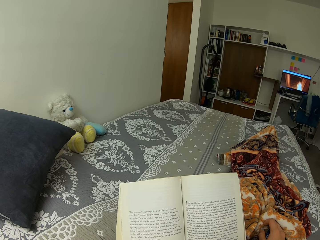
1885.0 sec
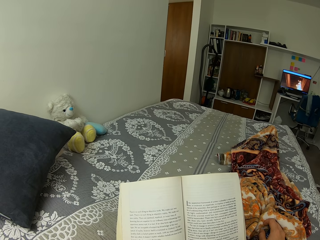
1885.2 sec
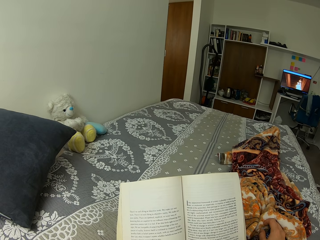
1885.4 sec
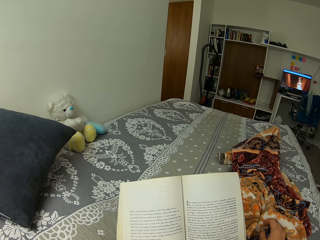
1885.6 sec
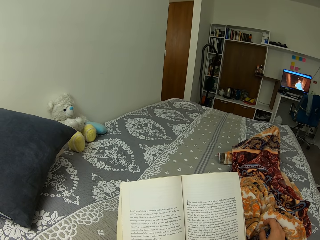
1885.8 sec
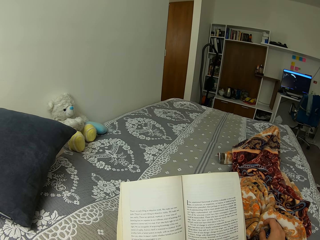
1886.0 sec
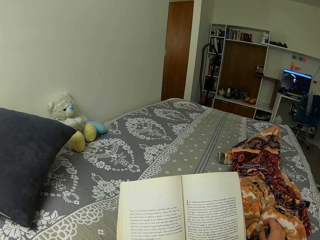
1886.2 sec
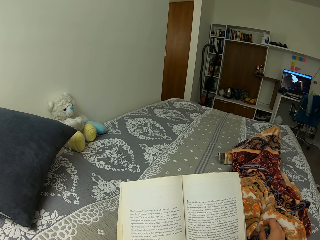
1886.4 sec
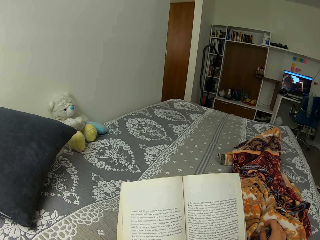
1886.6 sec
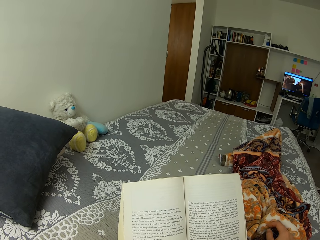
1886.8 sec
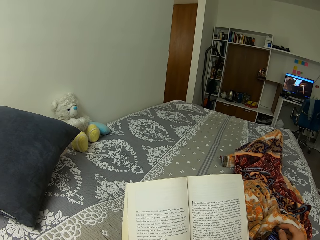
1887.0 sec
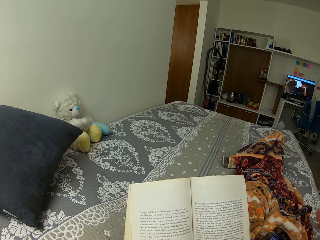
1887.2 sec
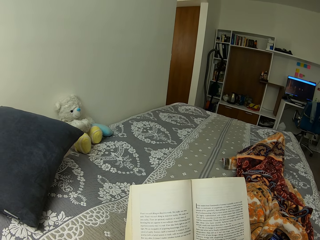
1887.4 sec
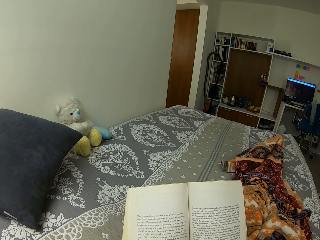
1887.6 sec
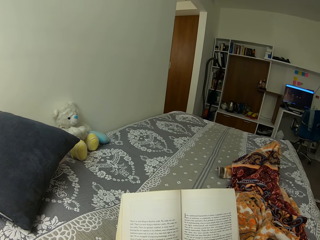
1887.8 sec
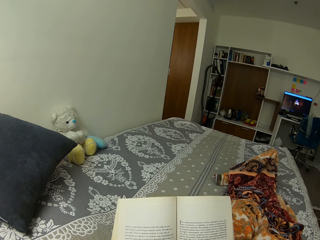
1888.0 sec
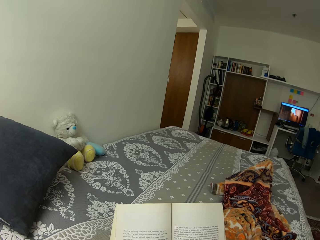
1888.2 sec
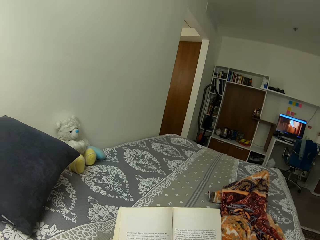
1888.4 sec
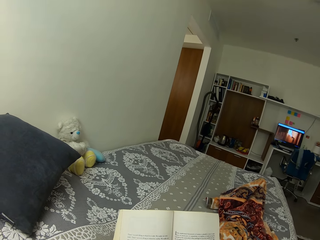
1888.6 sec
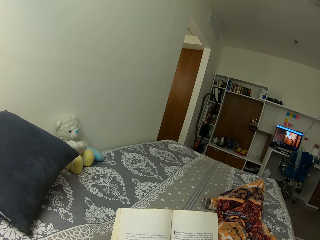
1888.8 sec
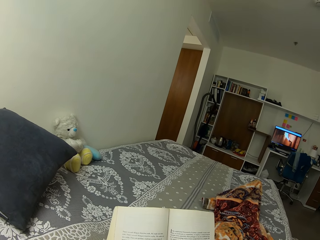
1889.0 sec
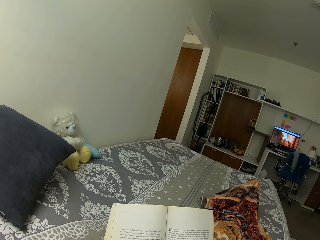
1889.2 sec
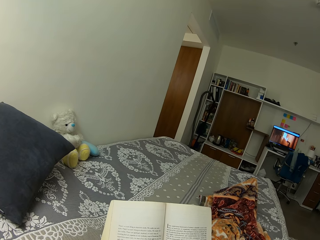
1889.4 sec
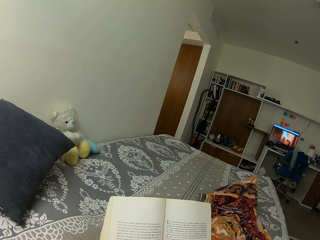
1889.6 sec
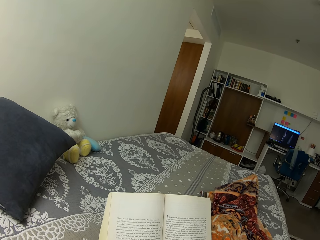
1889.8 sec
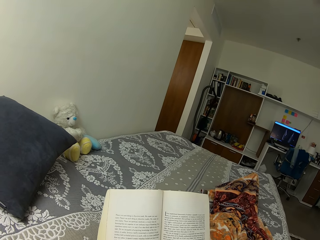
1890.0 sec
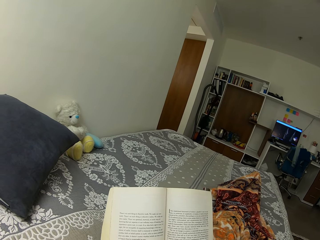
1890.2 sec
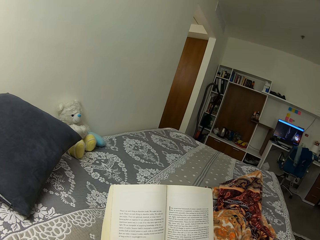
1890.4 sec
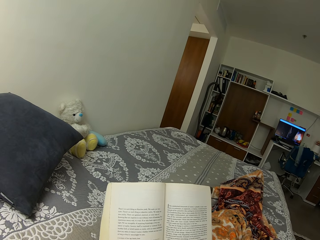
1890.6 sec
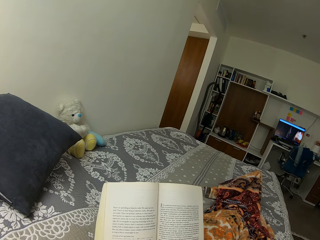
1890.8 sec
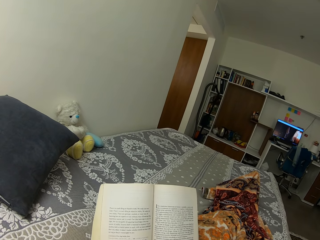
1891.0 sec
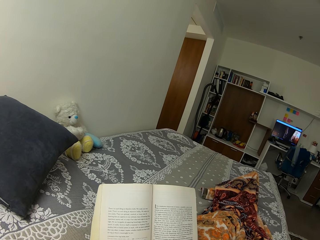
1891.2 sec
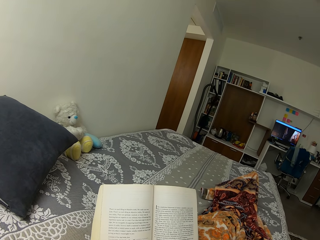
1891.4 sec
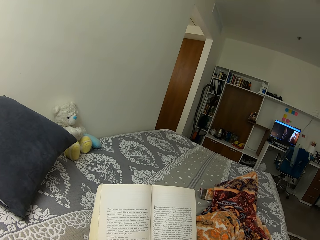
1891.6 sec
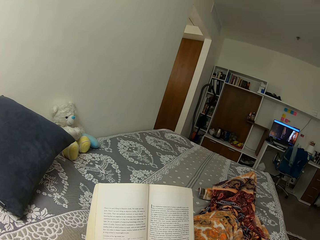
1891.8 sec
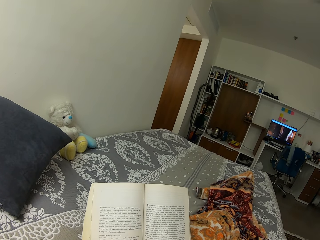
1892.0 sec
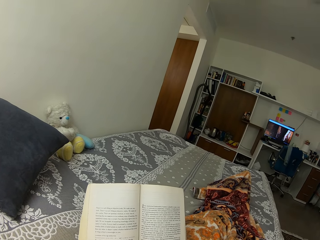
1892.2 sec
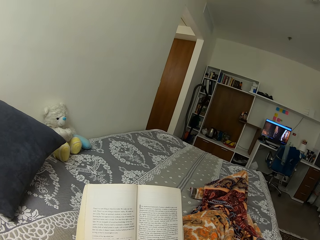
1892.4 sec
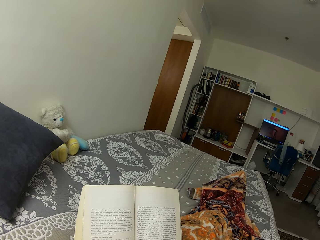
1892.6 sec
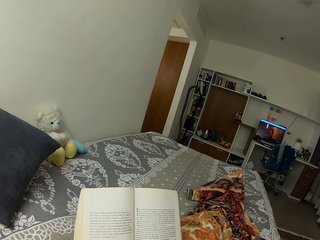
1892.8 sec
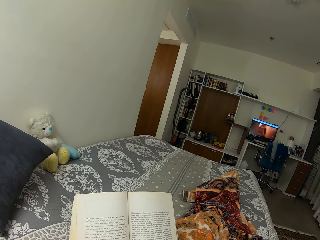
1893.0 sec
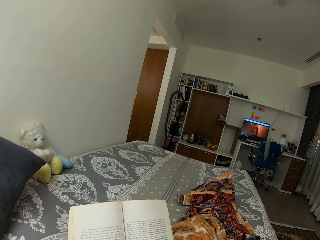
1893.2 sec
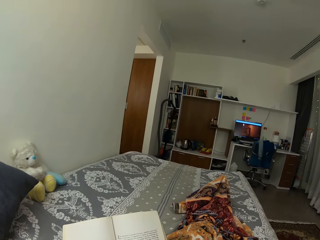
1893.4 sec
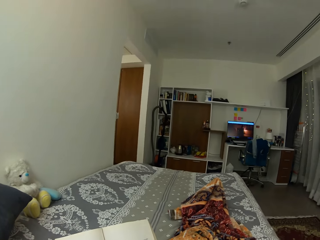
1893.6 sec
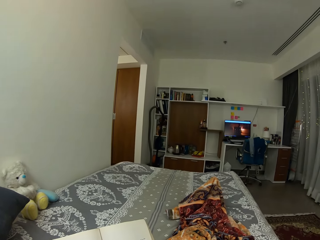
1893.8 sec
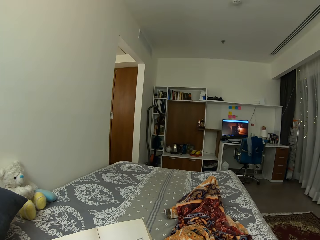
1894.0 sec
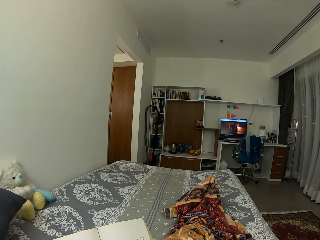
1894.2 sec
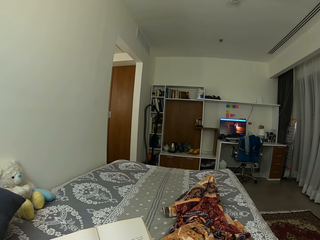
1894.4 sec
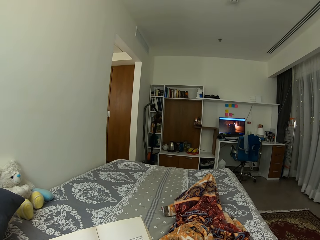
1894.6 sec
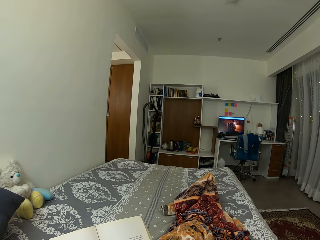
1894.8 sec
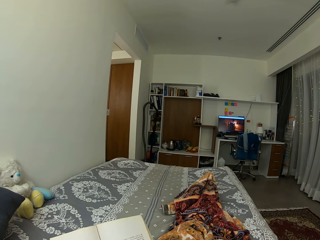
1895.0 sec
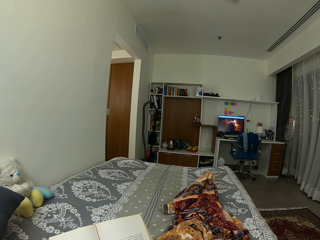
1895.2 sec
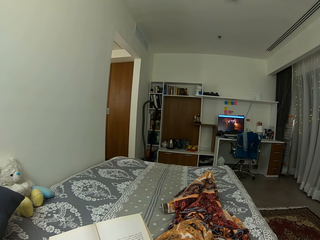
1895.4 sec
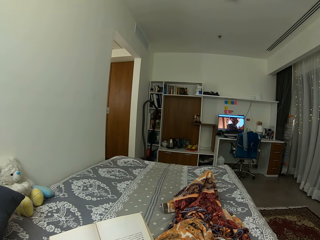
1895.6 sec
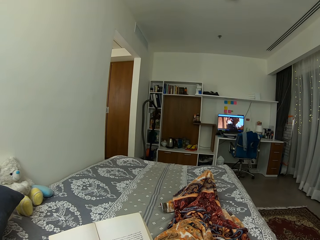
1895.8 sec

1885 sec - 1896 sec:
The camera wearer lifts their right hand. They read the book. They shake their legs inside the sheet.
